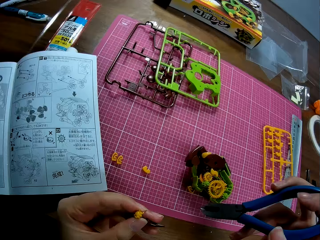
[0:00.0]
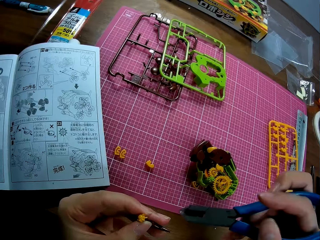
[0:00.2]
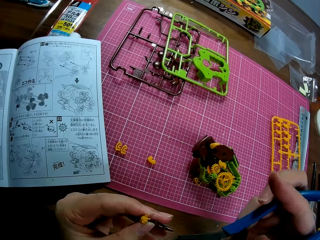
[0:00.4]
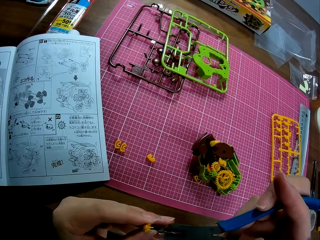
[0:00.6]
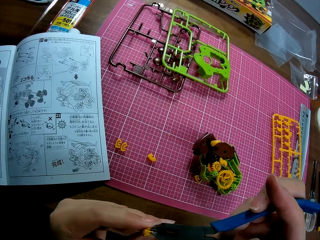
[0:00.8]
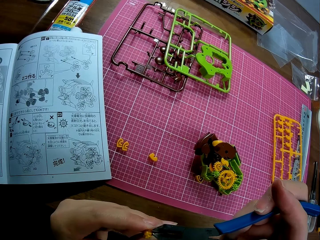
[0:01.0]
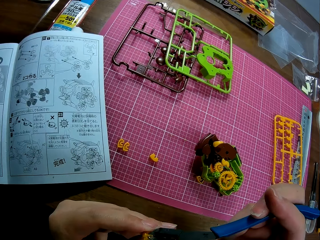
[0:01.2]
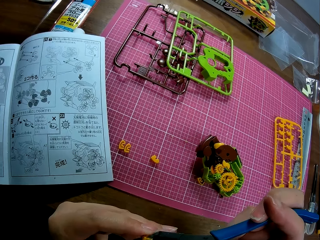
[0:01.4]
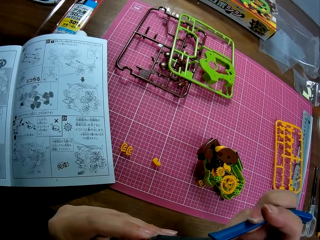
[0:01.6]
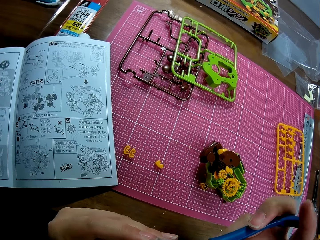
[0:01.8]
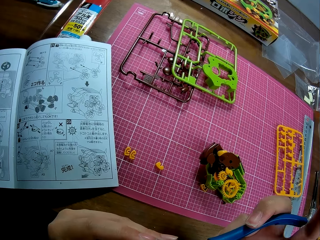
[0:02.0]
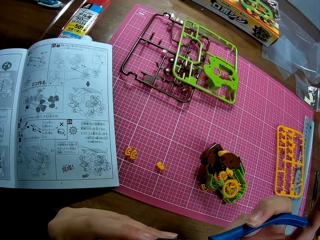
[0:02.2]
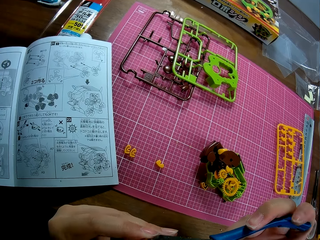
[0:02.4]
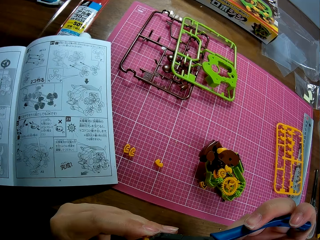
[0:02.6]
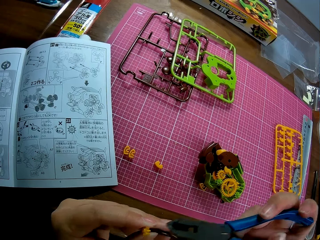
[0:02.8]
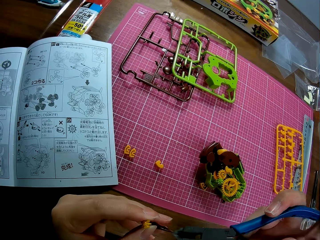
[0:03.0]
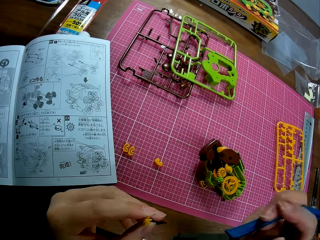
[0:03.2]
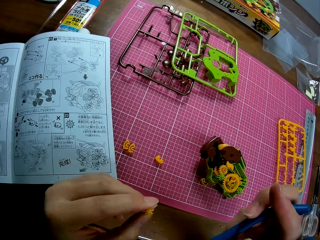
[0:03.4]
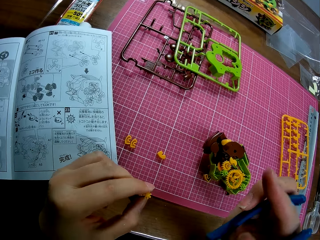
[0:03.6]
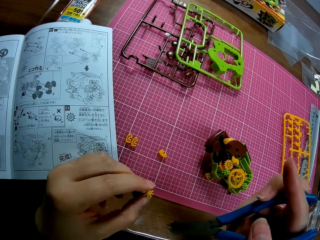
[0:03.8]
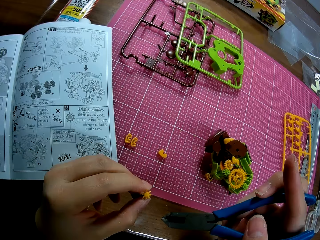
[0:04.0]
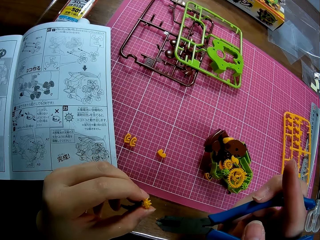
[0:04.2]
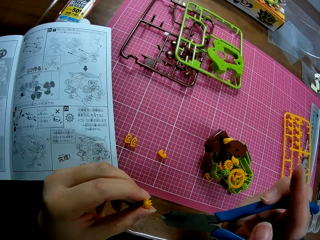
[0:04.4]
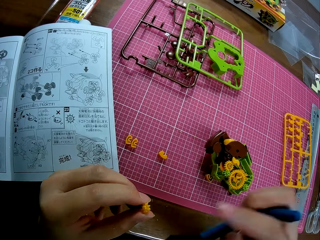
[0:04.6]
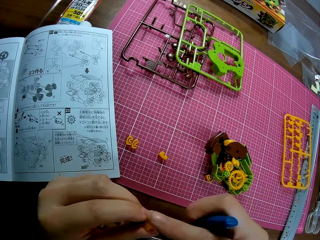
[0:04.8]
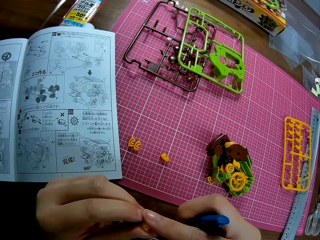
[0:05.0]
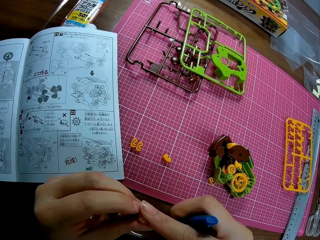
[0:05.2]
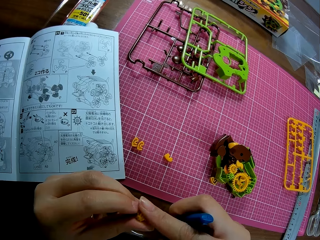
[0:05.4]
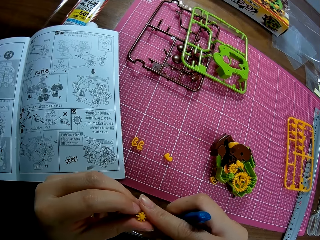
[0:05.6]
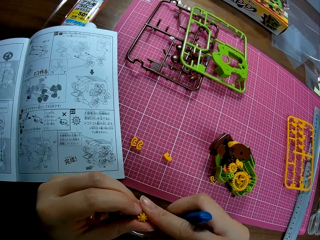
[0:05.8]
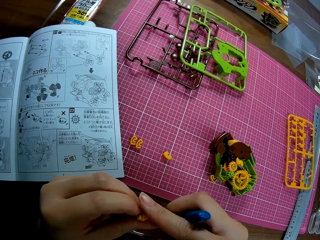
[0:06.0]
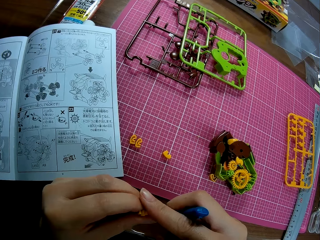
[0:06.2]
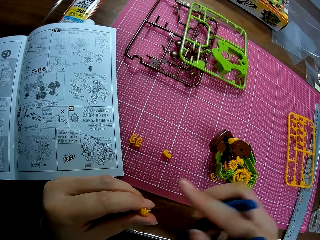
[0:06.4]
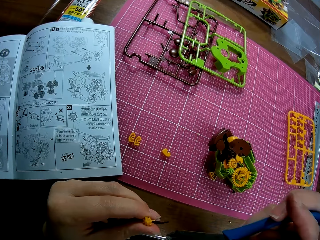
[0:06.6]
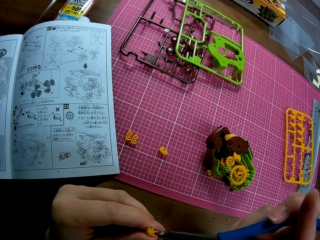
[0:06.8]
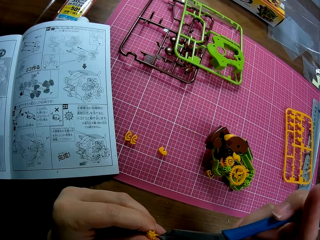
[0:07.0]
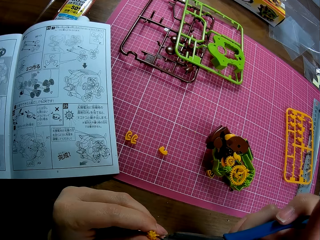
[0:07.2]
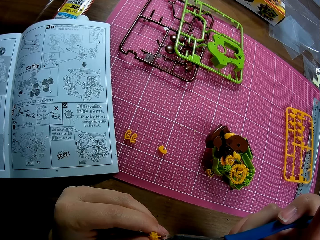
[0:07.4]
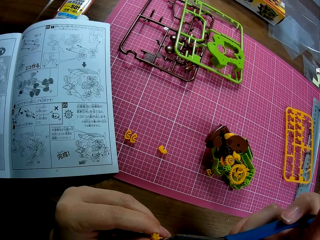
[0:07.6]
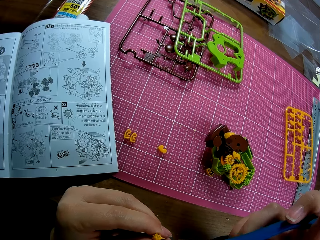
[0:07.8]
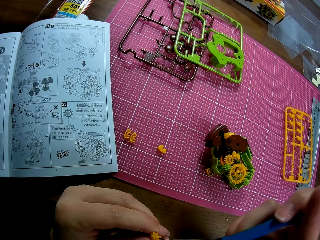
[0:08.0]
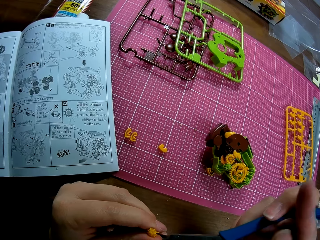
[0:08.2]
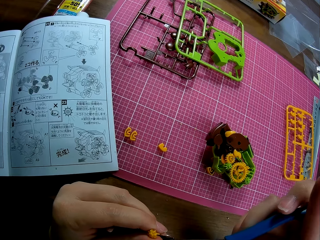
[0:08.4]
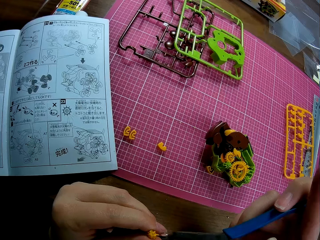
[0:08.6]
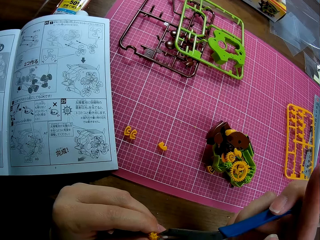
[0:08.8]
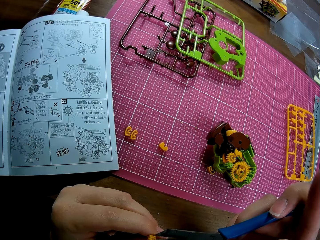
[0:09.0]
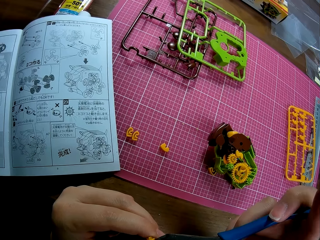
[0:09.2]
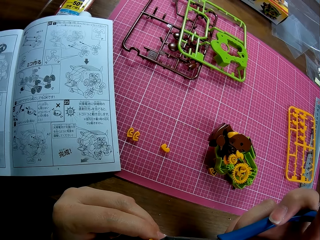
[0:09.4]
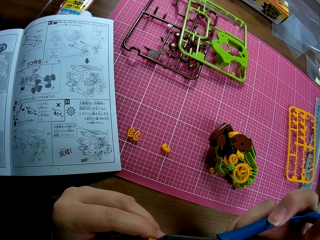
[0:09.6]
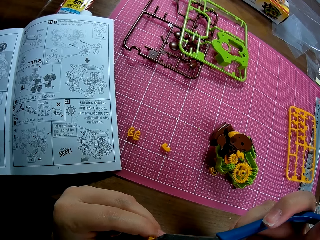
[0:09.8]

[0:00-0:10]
The camera wearer cuts an art piece with the pliers. They tighten a piece of a sheet with the pair of pliers. They turn the art piece. They cut the art piece with the pliers.

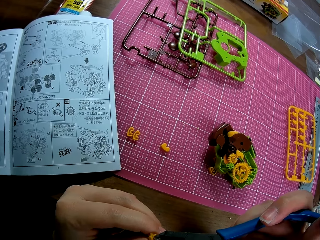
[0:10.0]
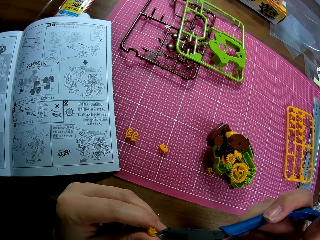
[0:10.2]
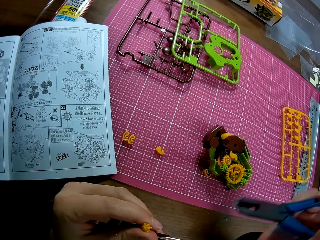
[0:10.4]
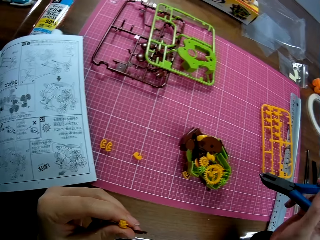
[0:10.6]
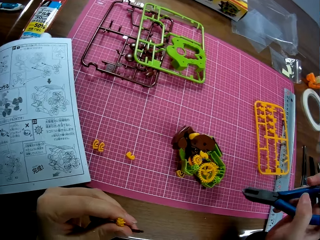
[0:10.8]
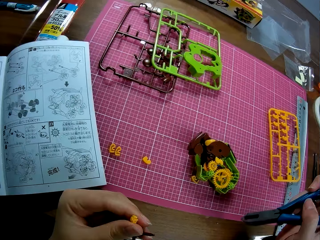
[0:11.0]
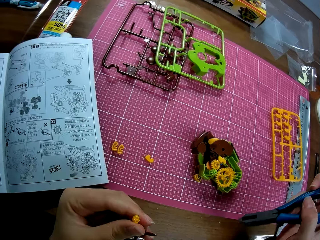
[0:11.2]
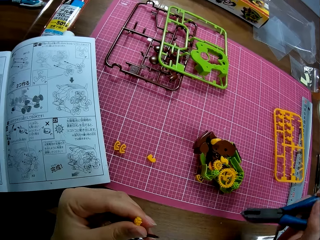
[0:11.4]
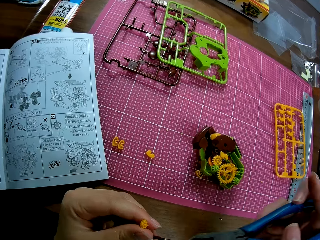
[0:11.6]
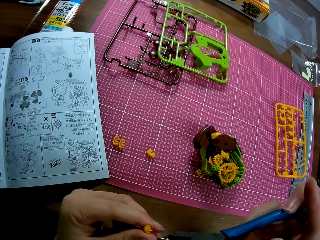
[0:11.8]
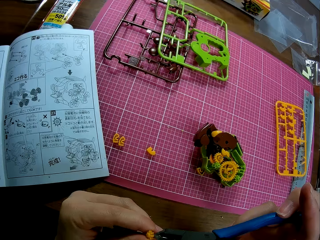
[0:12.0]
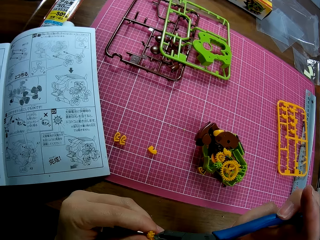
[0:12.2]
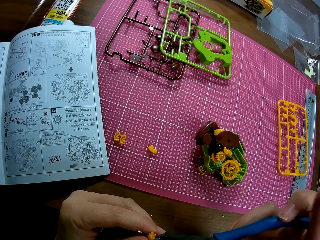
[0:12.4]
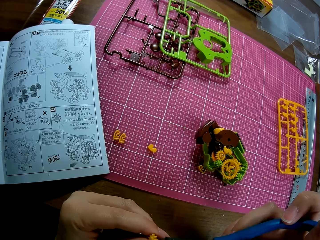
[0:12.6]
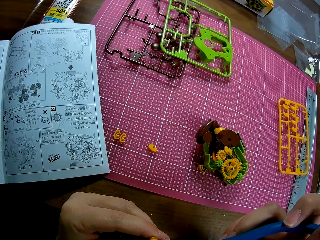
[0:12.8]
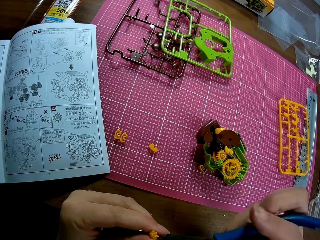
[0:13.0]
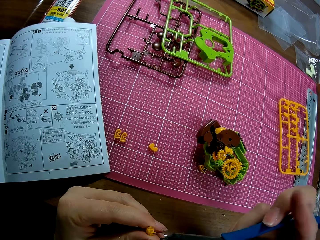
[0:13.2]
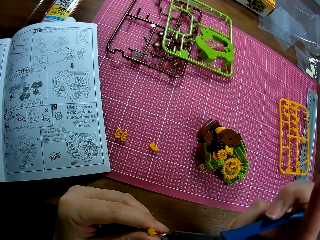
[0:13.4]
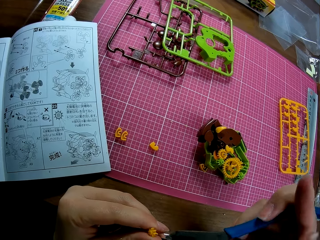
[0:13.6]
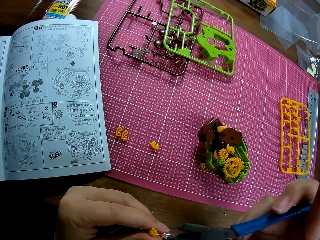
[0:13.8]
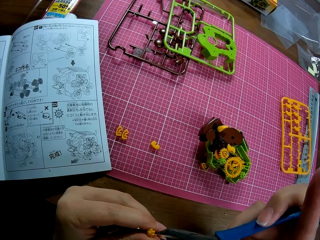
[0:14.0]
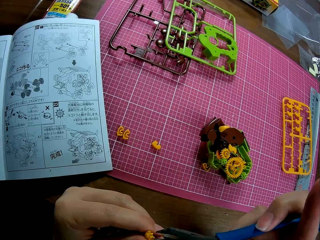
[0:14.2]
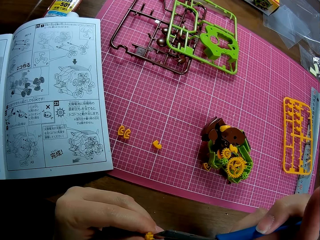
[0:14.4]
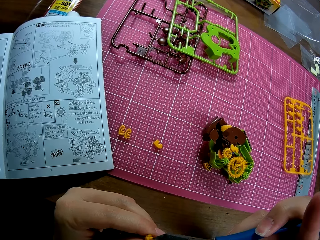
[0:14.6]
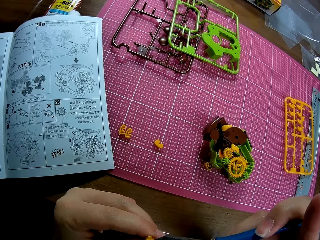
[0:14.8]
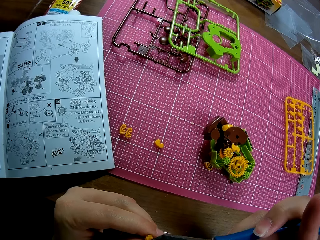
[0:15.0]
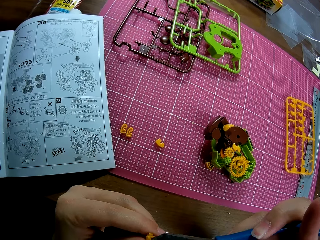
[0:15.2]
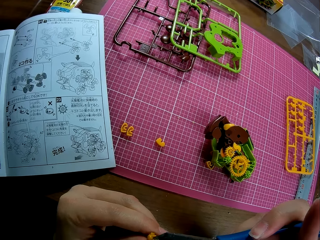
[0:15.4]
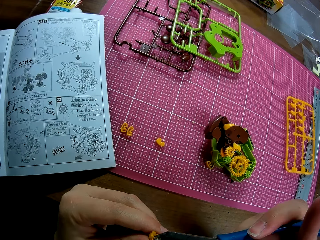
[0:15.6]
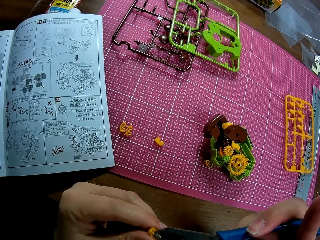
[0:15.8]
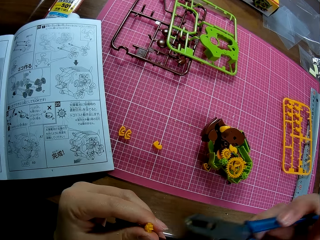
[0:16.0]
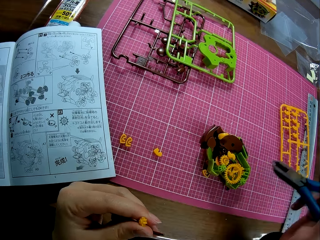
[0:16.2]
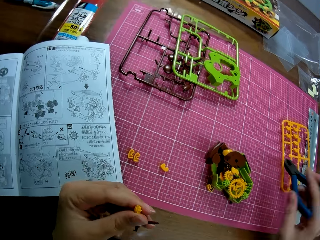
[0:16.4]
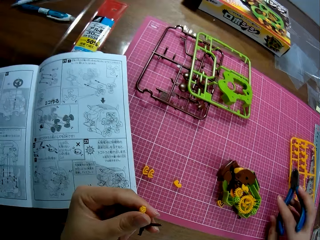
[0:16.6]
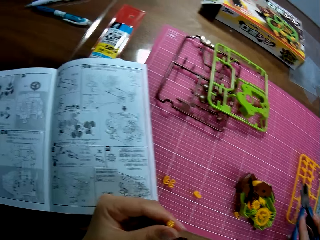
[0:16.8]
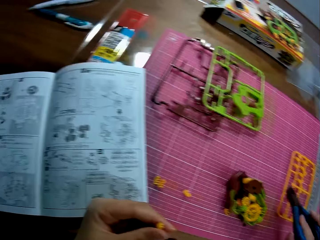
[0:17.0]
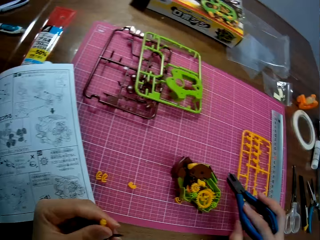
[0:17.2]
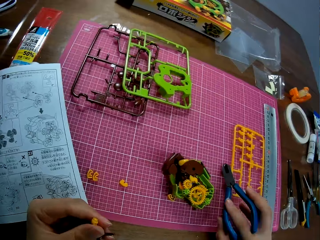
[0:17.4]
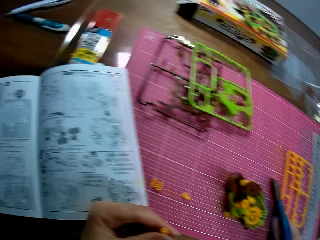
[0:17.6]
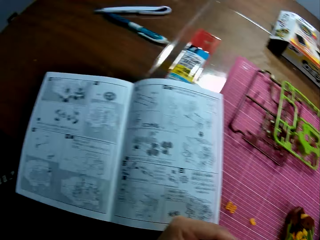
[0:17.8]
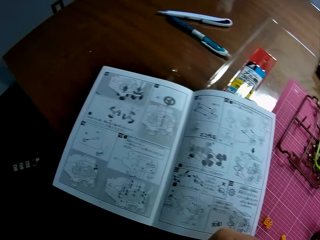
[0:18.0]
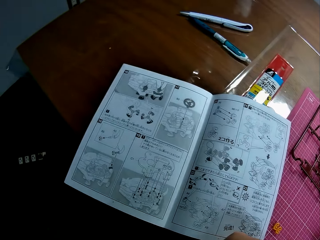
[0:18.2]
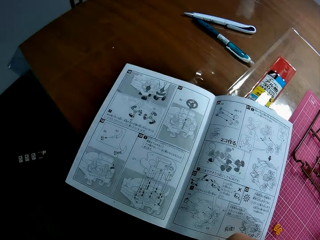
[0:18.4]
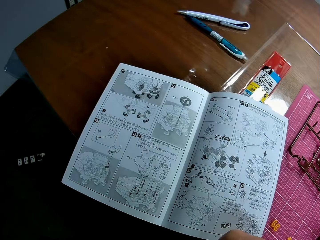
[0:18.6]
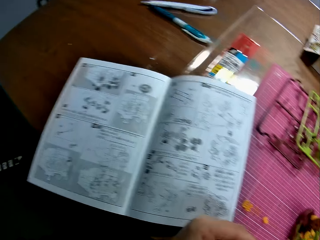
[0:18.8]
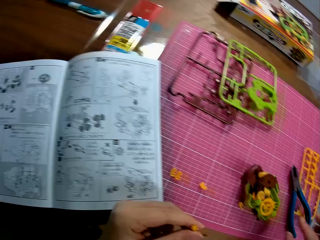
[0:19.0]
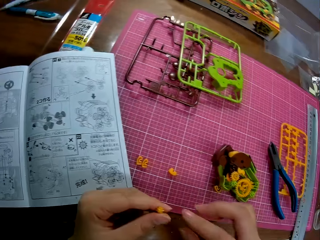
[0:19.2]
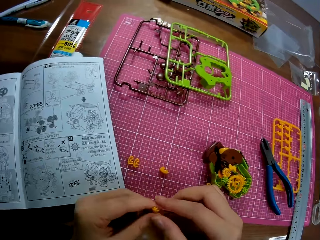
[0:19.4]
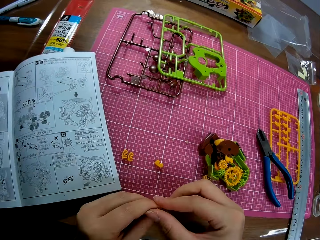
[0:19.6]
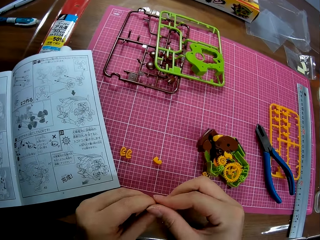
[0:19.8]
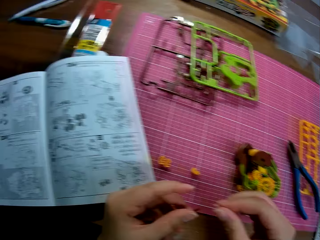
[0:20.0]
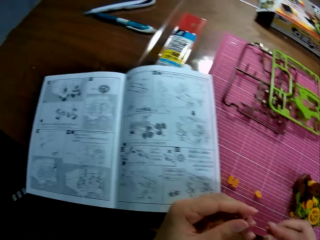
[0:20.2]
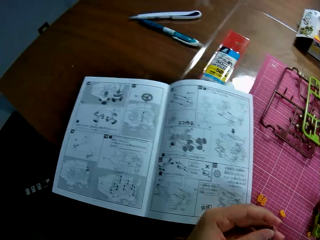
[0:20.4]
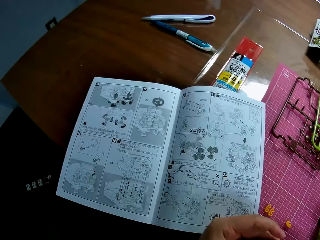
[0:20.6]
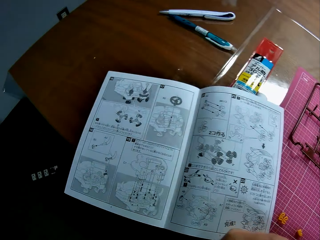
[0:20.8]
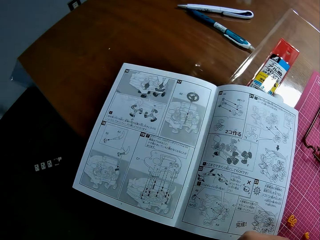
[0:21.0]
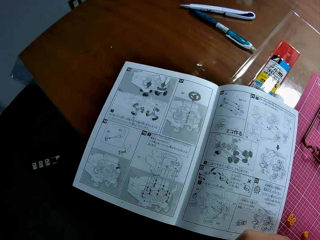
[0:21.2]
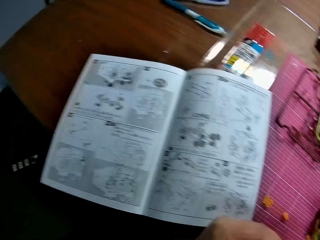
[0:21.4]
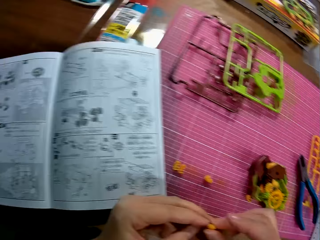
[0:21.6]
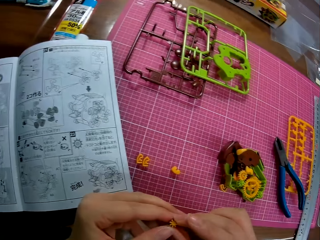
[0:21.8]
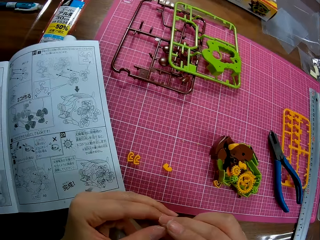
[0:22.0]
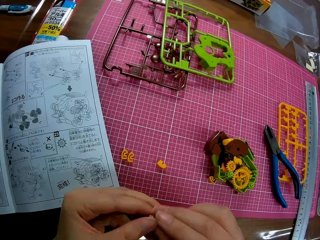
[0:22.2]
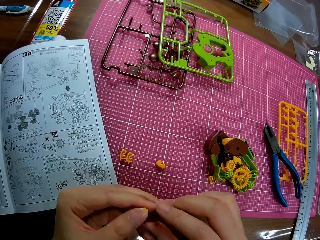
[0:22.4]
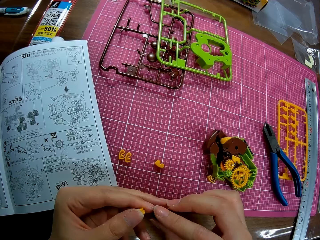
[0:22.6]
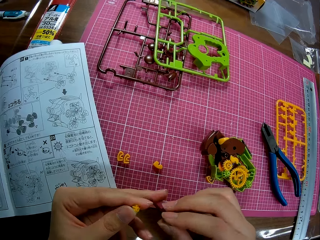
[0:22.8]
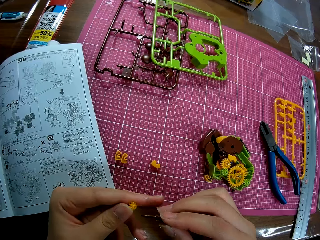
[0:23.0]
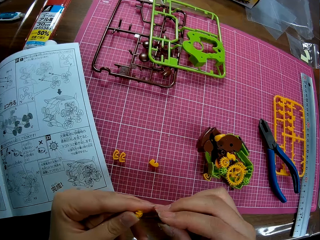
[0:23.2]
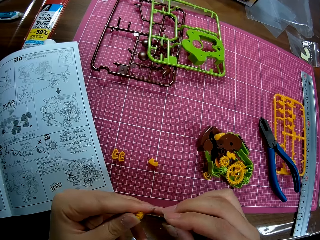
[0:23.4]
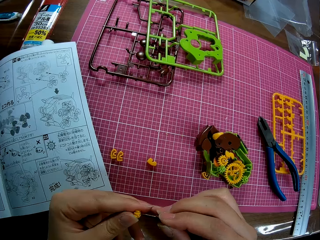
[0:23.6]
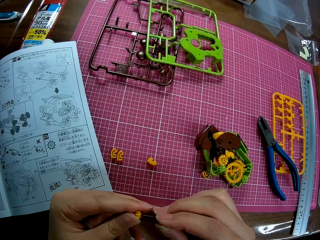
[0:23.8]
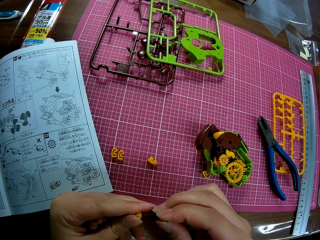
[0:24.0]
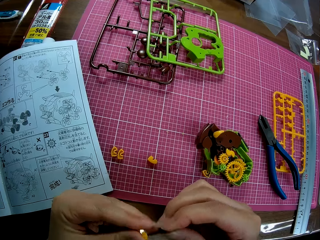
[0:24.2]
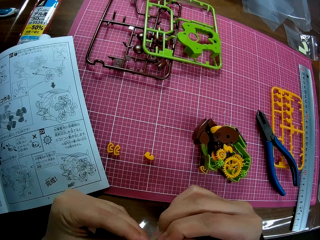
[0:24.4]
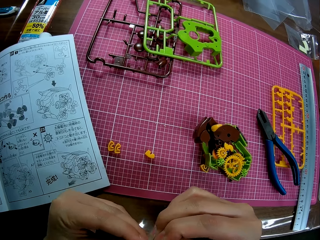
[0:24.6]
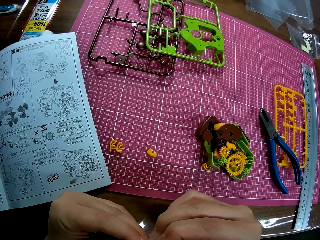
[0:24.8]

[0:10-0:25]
The camera wearer puts the removed pieces on the table. She cuts an art piece with the pliers. She drops the pliers on the table in front of her. She looks at a book on the table in front of her. She adjusts the small piece in her hands. She looks at the book on the table. She adjusts the small piece in her hands. She connects the art pieces.
